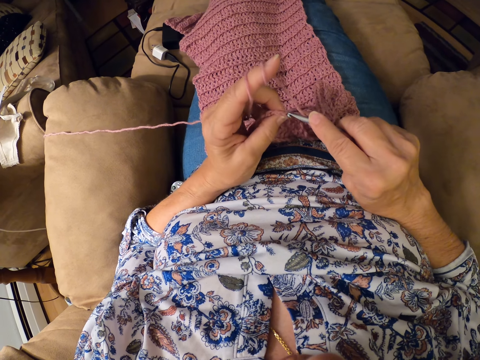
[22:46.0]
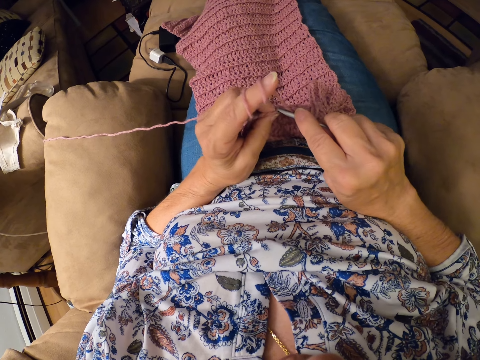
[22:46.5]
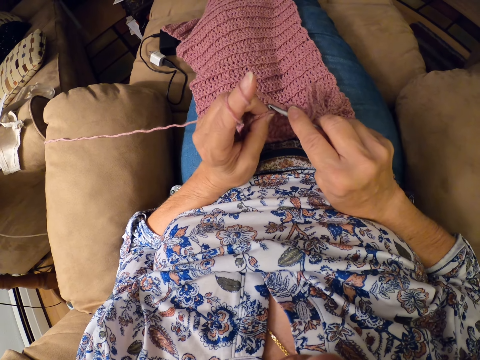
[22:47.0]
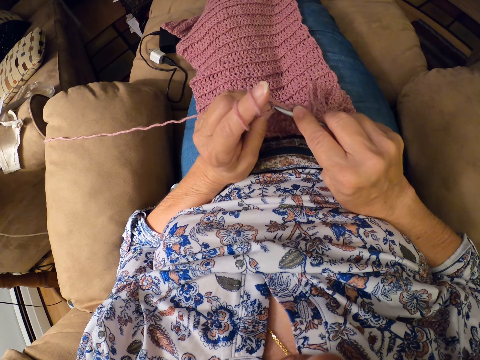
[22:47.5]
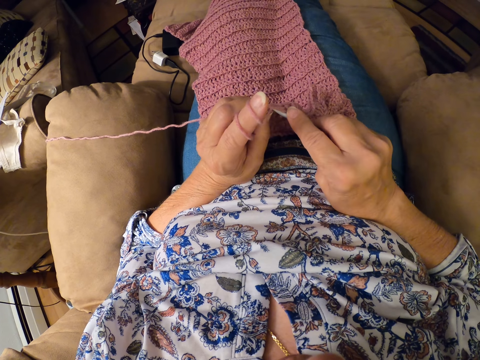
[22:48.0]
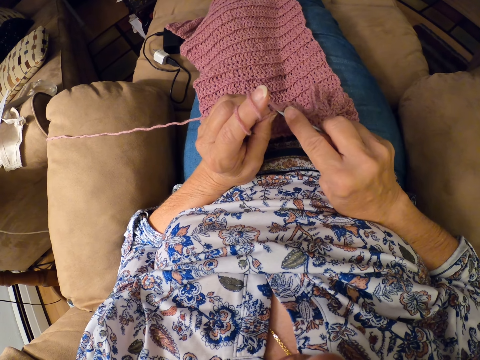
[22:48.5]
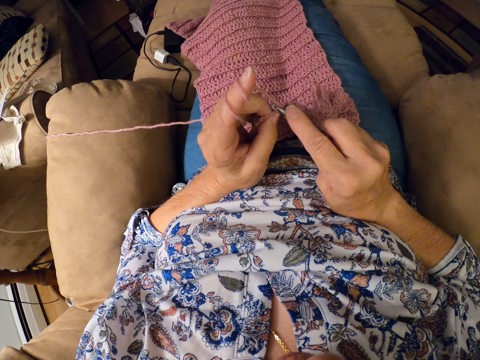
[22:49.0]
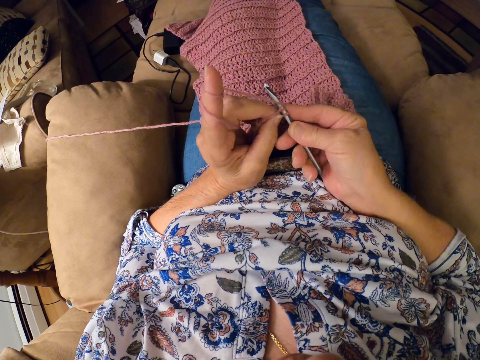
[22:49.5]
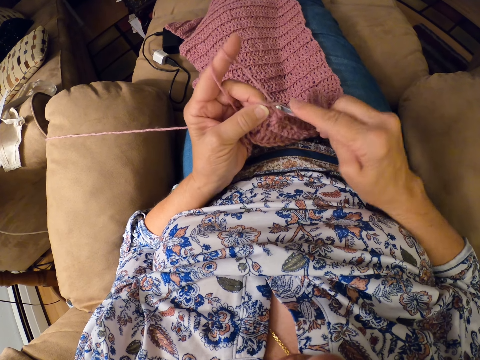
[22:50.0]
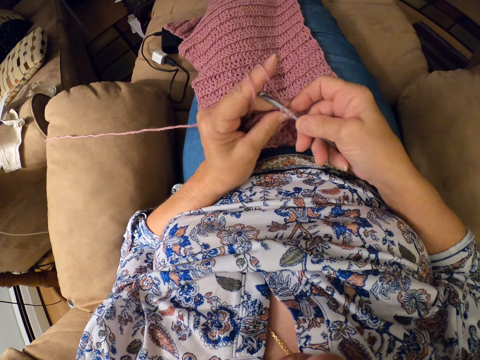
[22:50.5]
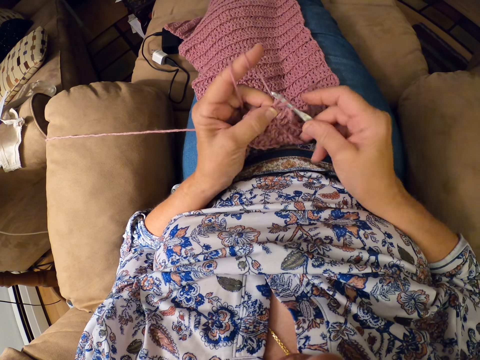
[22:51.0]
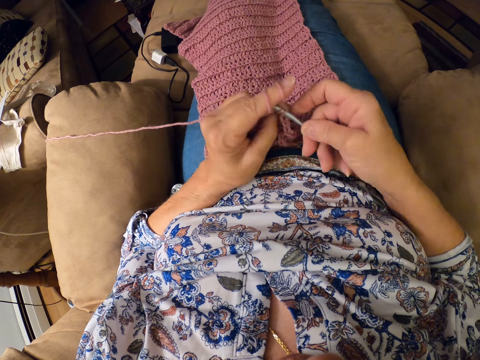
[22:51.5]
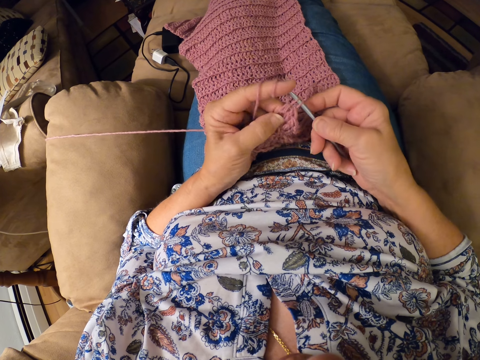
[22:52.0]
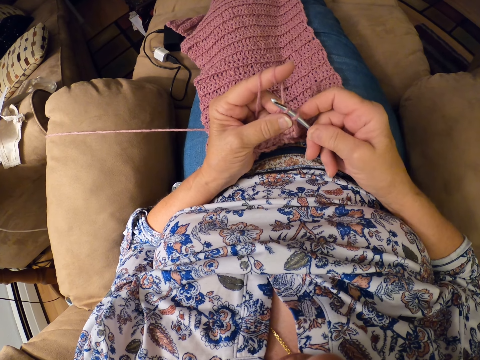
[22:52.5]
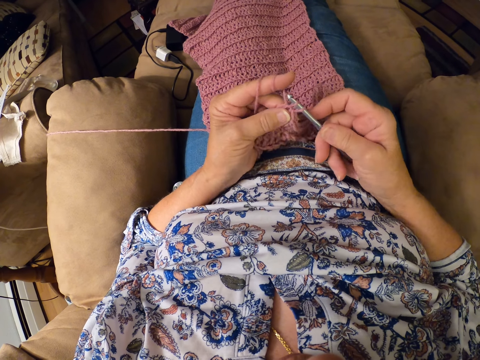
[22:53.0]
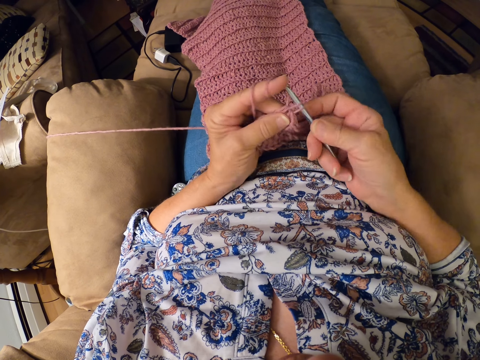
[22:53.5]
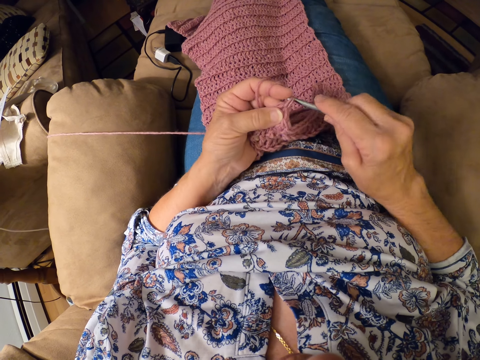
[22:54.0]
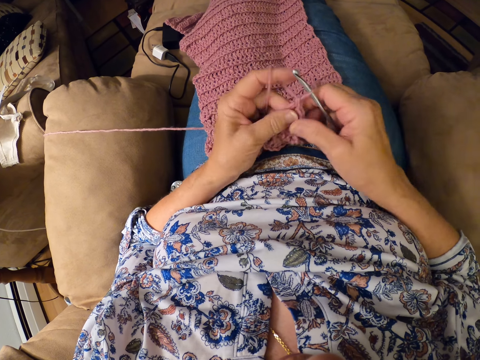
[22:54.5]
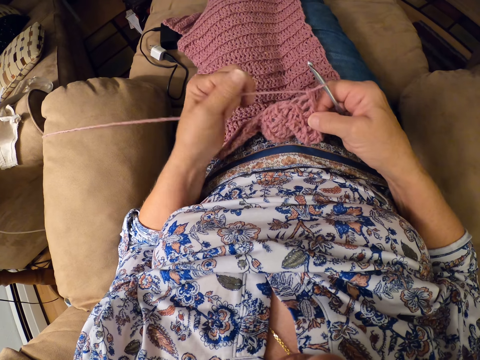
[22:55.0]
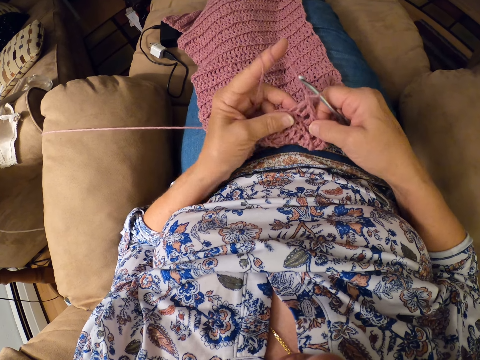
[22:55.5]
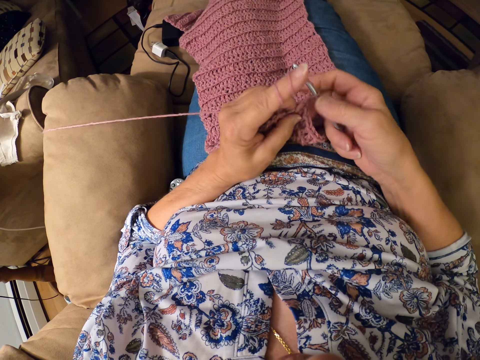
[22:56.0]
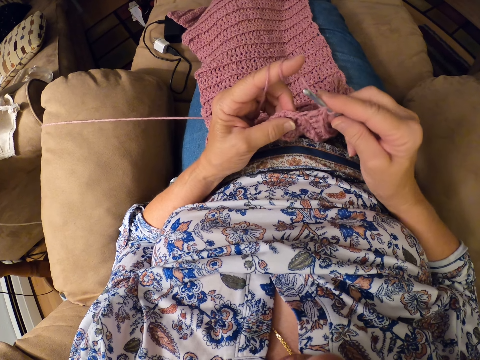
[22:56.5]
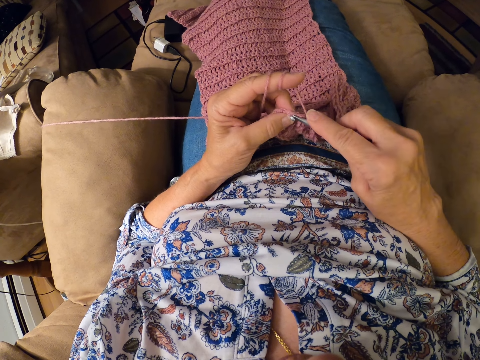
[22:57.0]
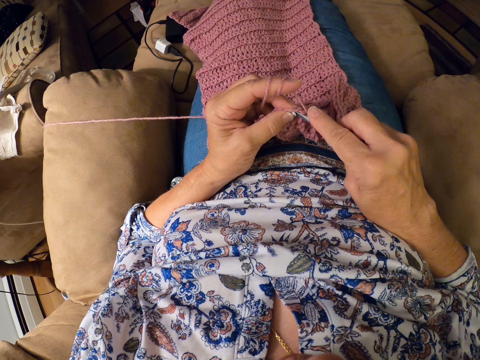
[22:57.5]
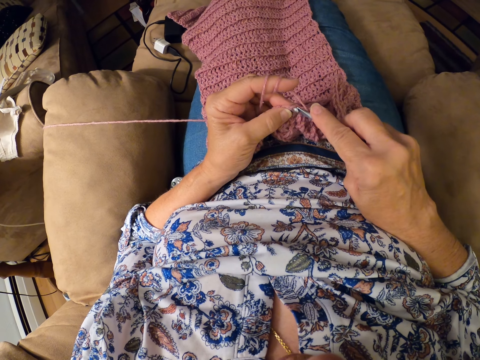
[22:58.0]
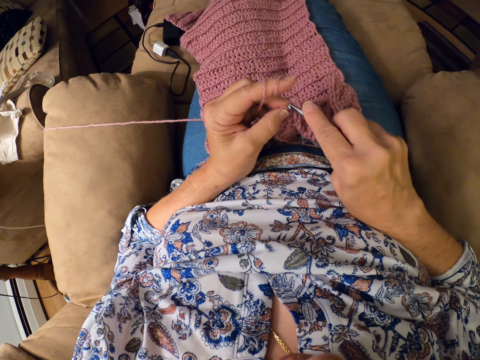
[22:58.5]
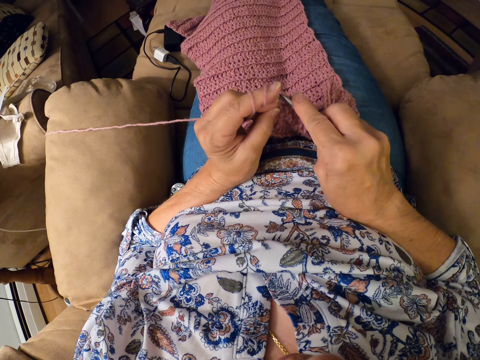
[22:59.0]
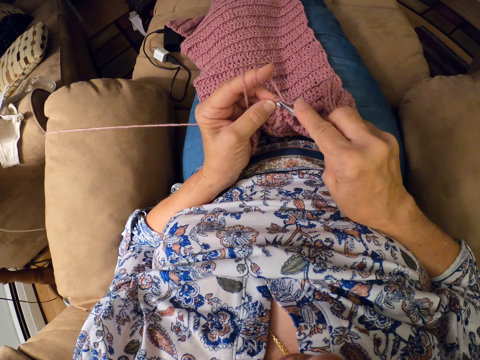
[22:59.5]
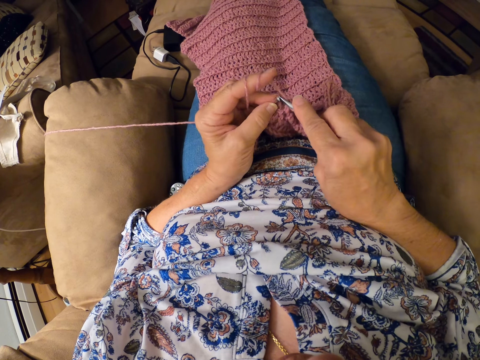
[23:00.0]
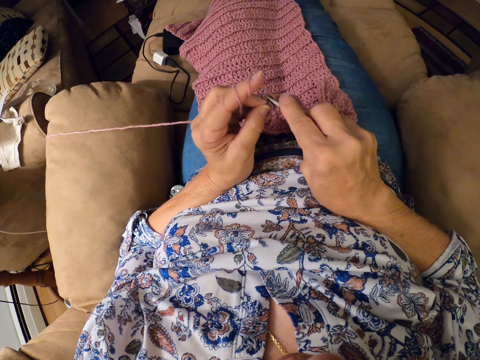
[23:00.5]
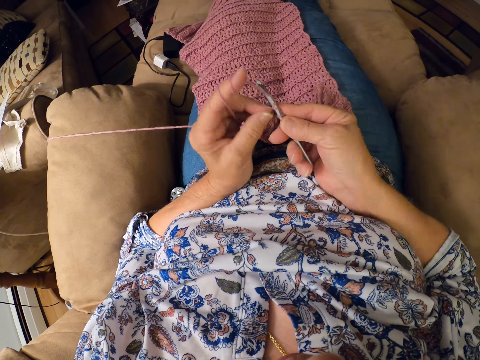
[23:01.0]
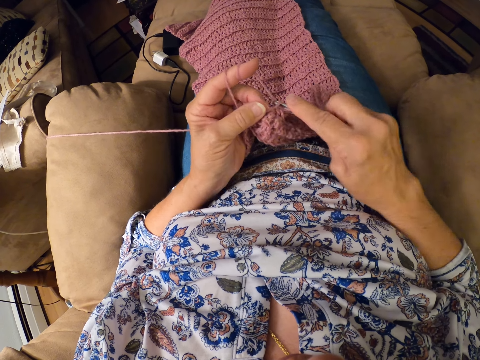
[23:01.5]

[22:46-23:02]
The camera wearer knits a cloth with a crochet hook and thread. She twirls the yarn around her left hand. She pulls a thread with a finger. She knits the cloth with the crochet hook and thread.

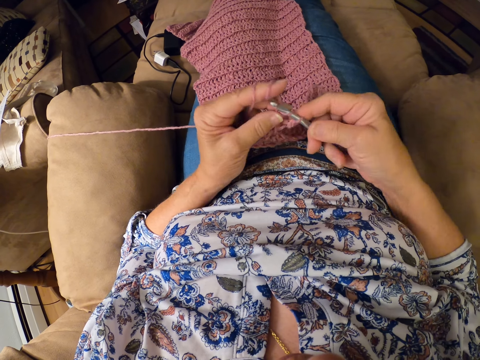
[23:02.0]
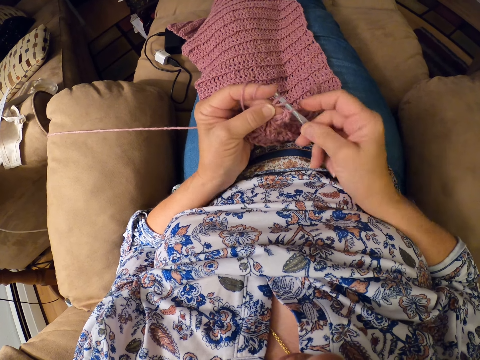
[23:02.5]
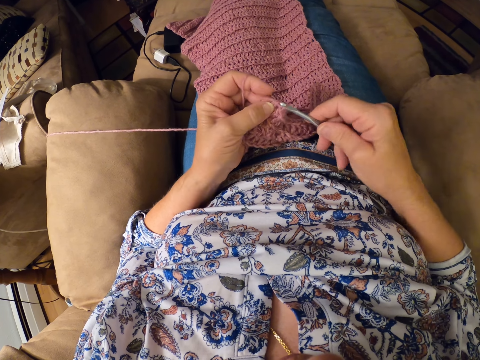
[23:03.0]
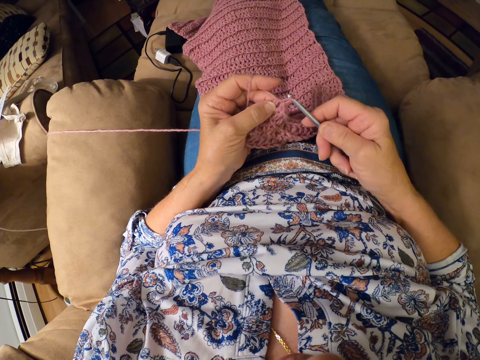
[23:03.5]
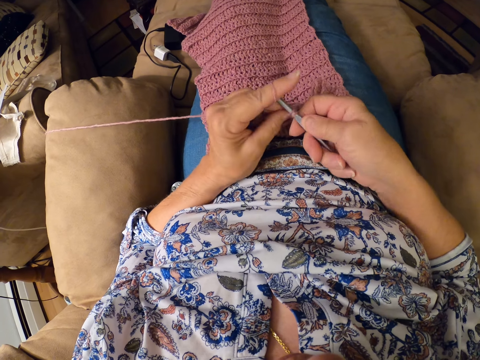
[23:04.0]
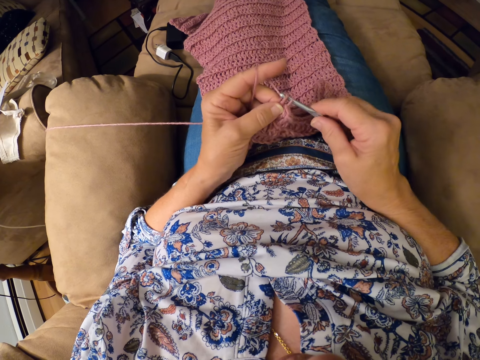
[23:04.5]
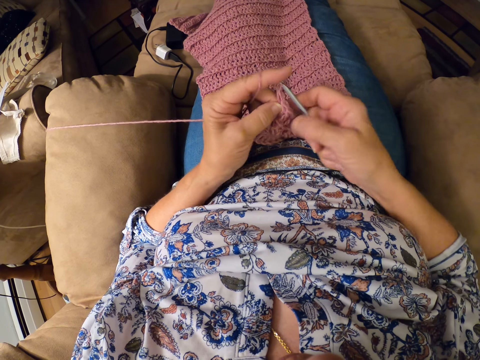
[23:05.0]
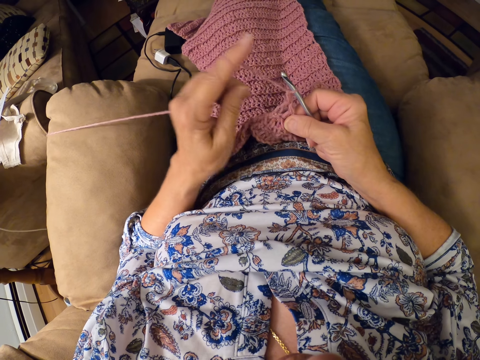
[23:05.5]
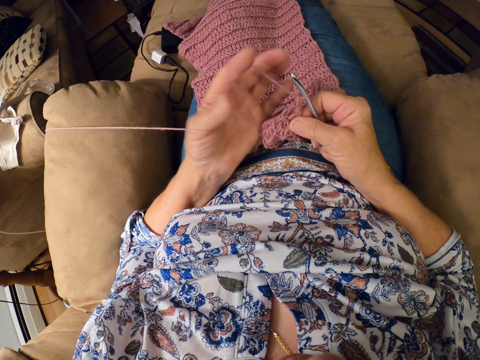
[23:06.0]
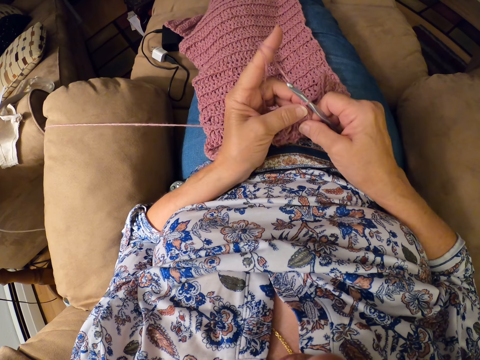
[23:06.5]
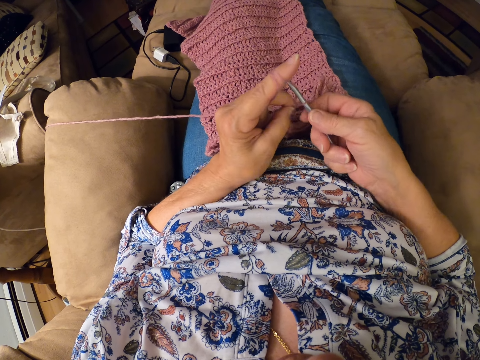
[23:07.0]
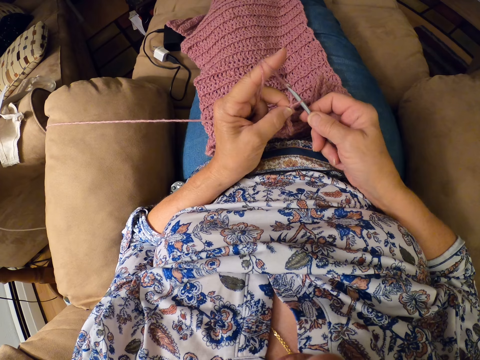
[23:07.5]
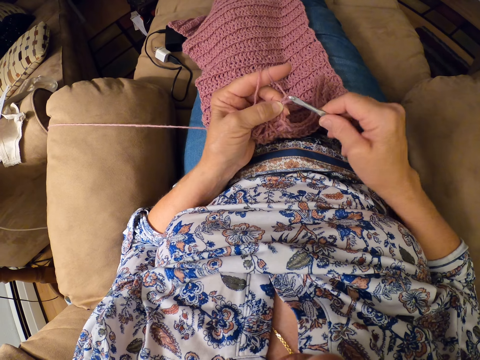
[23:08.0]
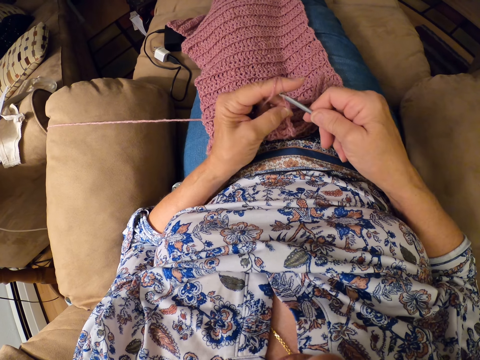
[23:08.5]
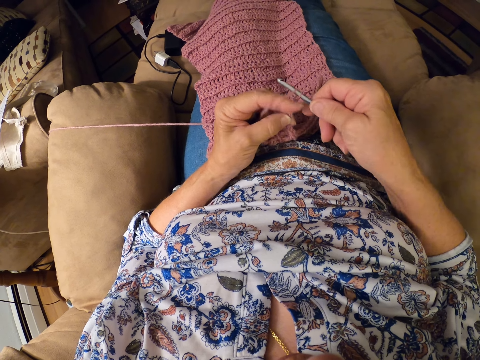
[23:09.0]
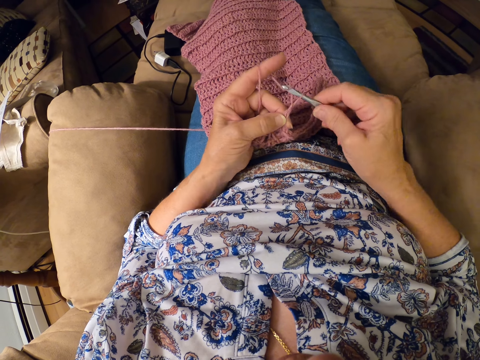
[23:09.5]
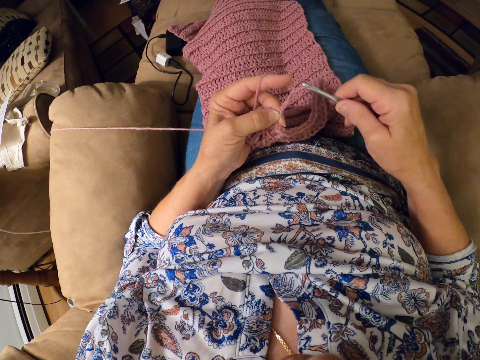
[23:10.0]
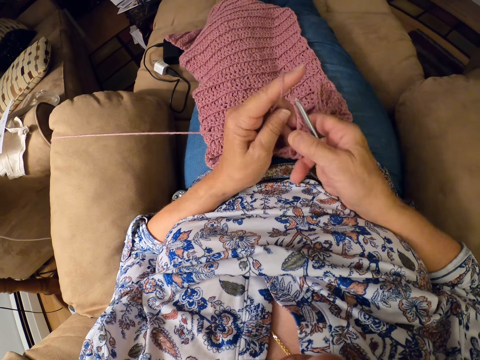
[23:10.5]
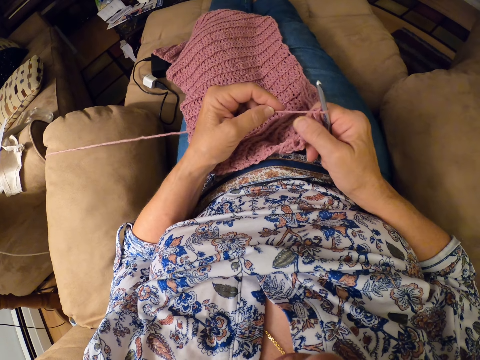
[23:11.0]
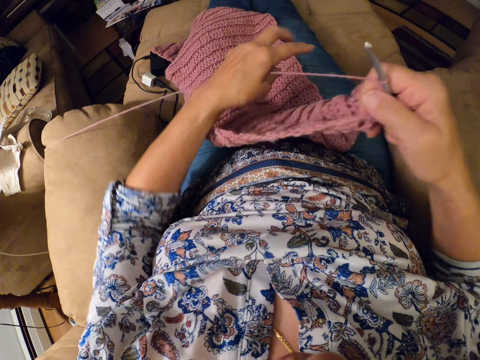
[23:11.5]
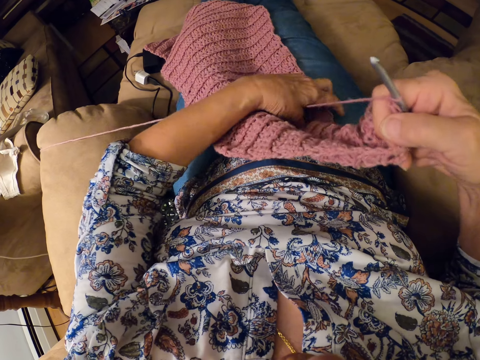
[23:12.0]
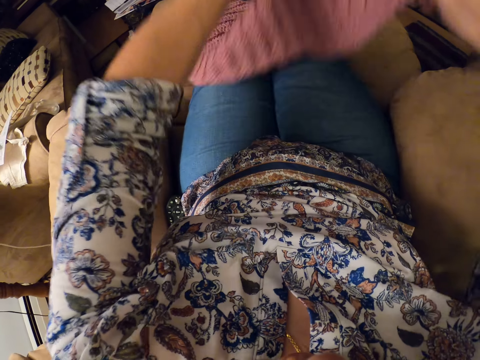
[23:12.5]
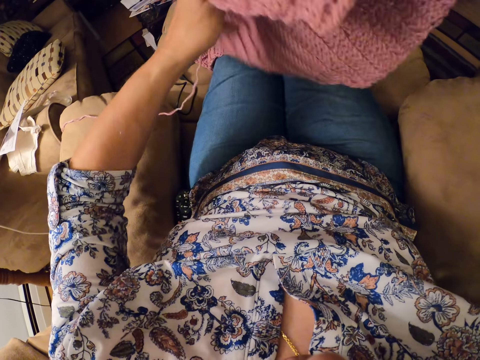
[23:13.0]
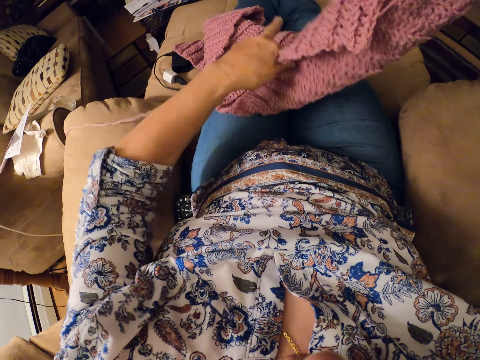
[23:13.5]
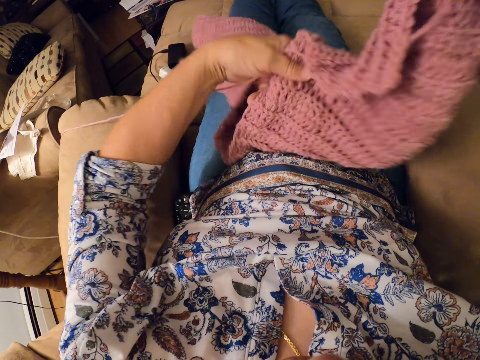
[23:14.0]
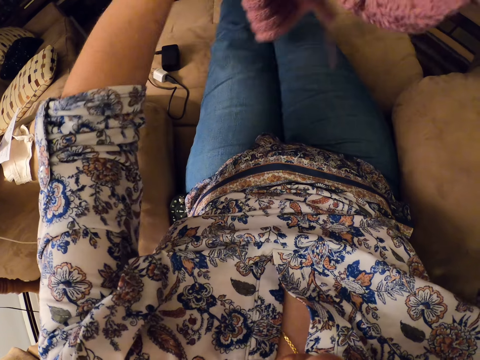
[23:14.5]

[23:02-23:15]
The camera wearer twirls the yarn around her left hand. She pulls a thread with a finger. She knits a cloth with a crochet hook and thread. She adjusts the crochet with both hands.
